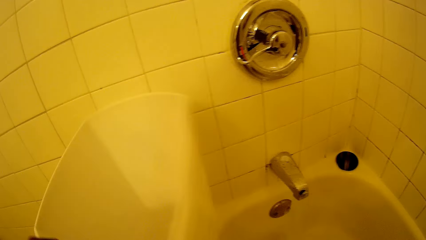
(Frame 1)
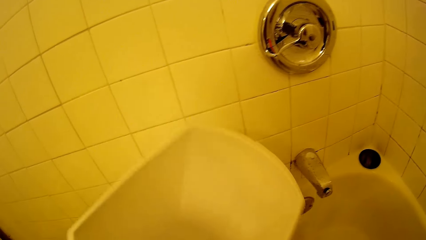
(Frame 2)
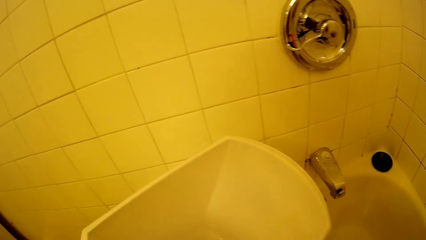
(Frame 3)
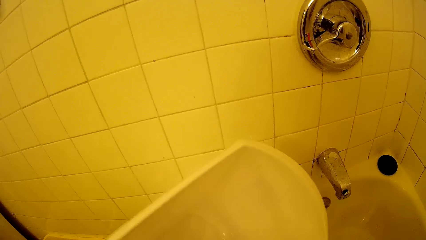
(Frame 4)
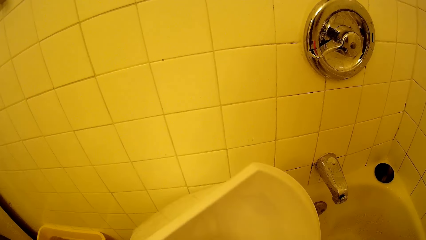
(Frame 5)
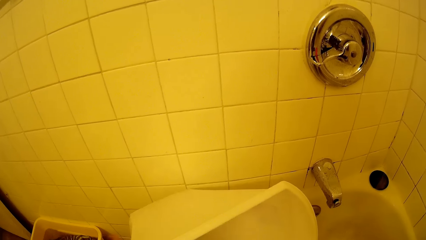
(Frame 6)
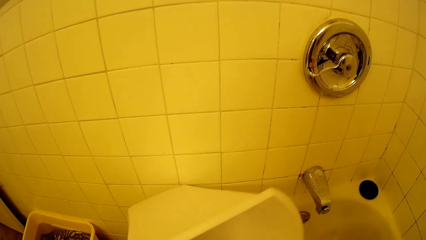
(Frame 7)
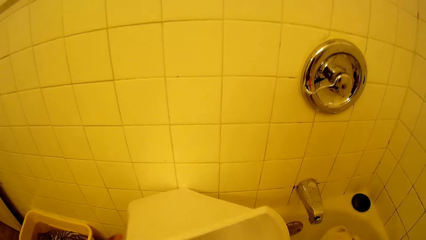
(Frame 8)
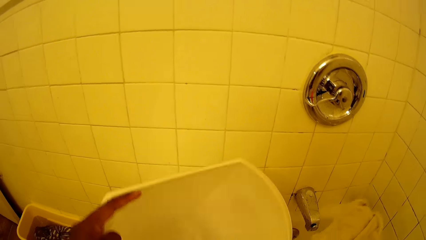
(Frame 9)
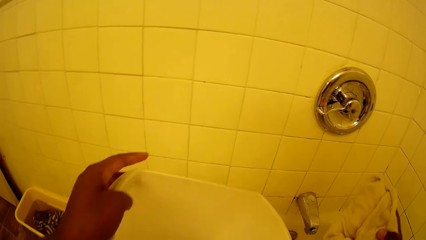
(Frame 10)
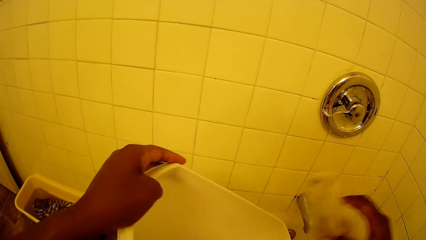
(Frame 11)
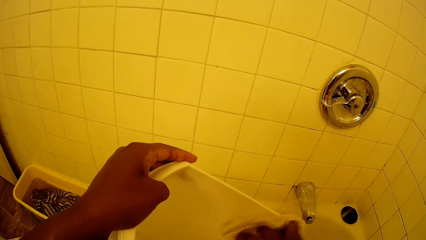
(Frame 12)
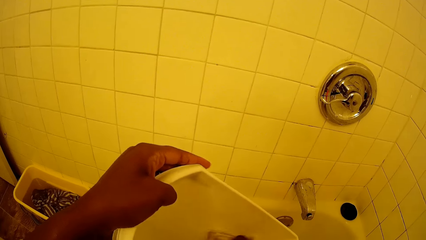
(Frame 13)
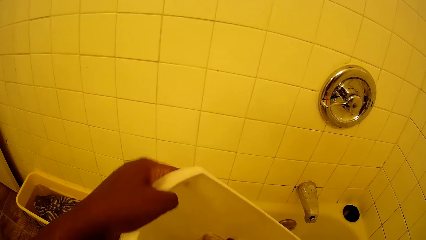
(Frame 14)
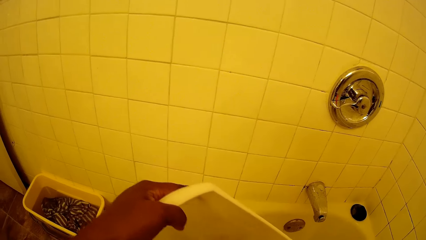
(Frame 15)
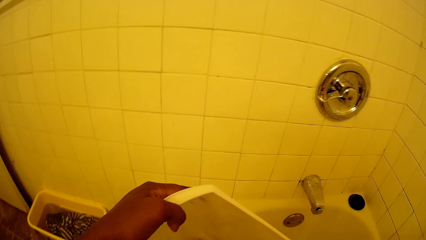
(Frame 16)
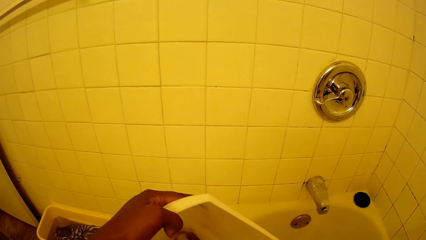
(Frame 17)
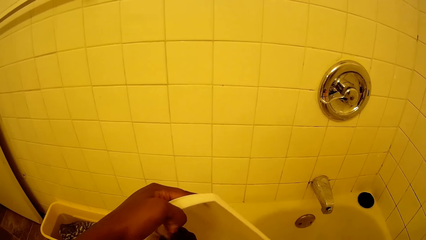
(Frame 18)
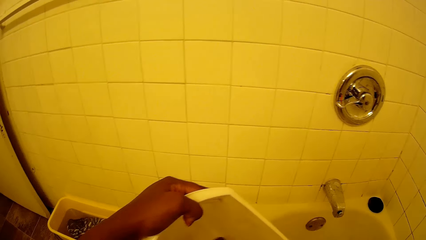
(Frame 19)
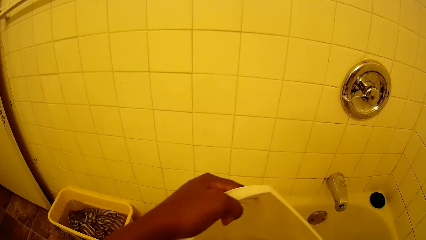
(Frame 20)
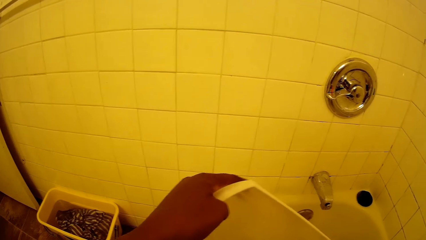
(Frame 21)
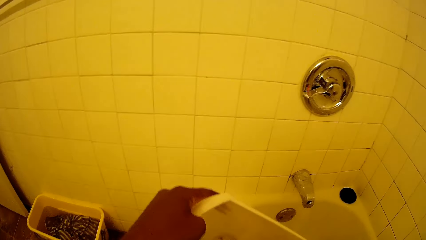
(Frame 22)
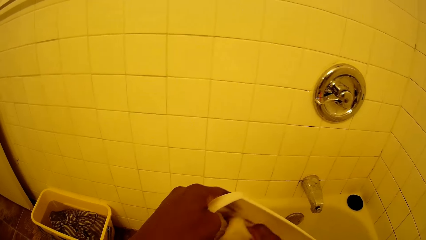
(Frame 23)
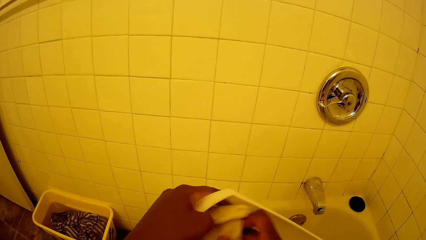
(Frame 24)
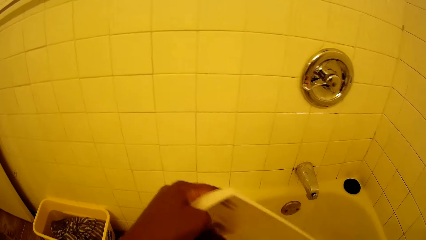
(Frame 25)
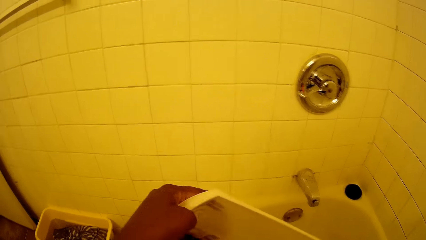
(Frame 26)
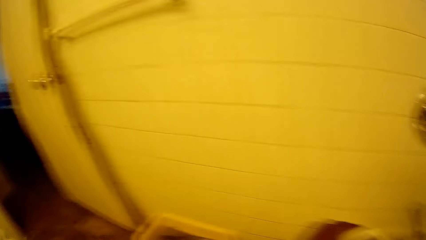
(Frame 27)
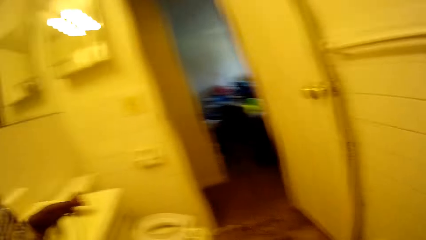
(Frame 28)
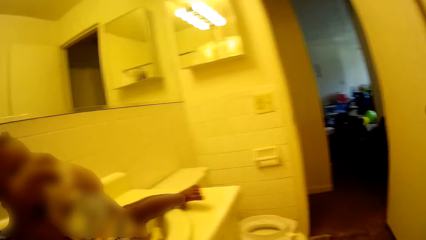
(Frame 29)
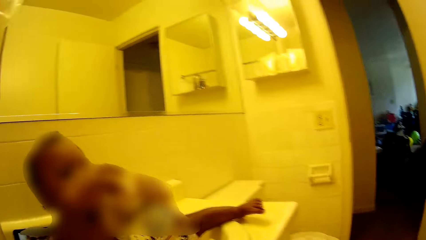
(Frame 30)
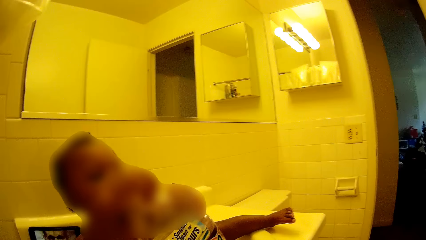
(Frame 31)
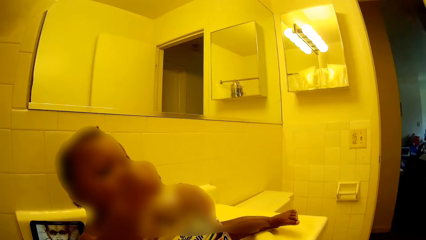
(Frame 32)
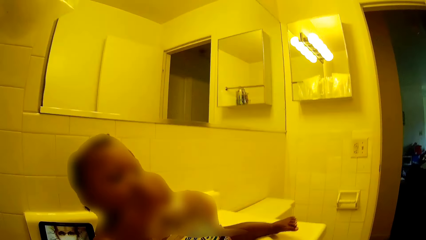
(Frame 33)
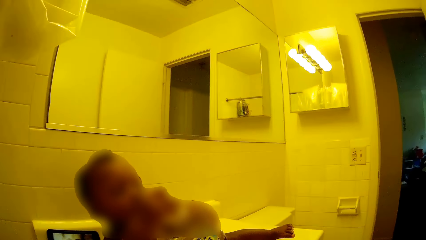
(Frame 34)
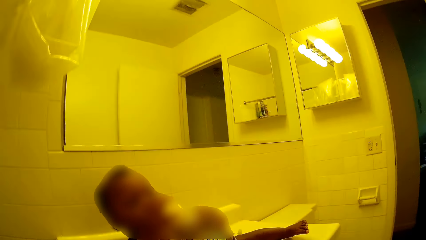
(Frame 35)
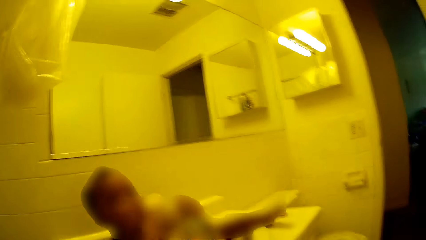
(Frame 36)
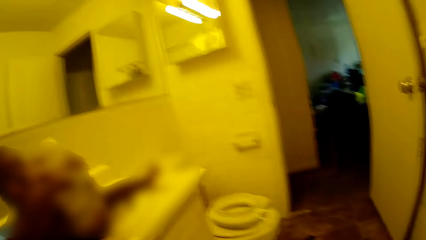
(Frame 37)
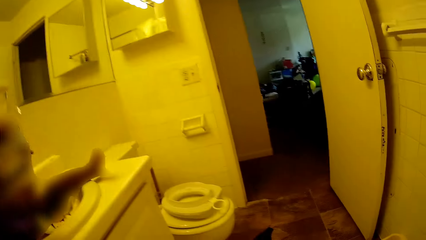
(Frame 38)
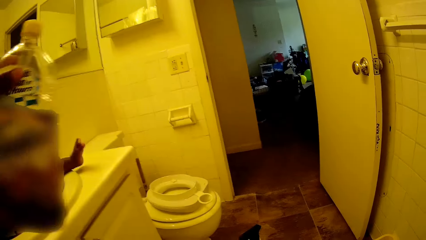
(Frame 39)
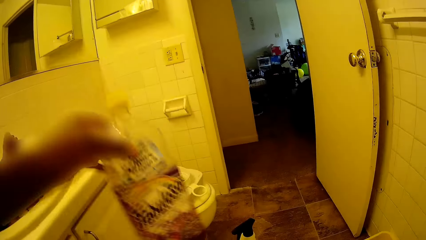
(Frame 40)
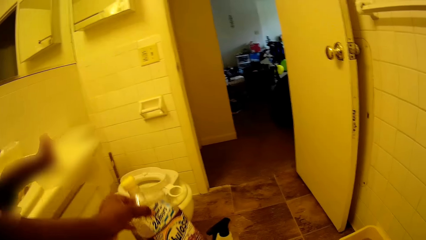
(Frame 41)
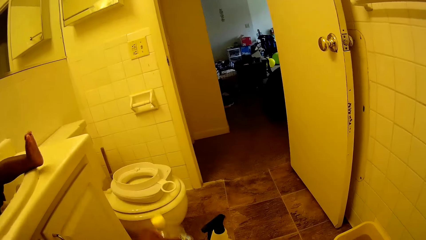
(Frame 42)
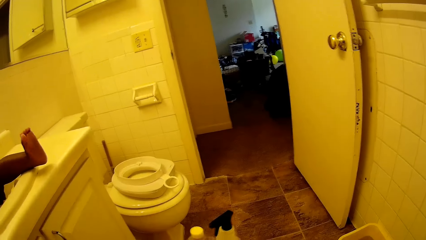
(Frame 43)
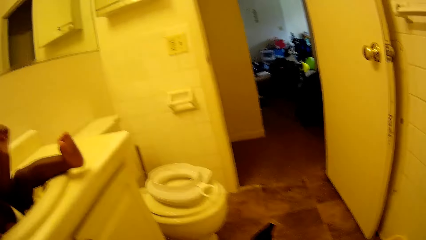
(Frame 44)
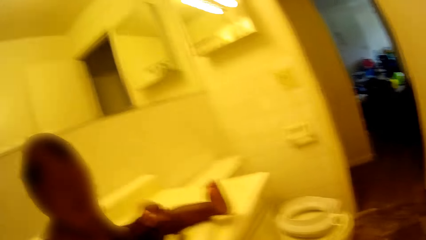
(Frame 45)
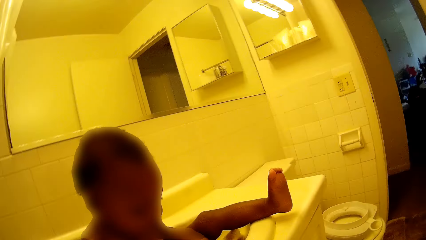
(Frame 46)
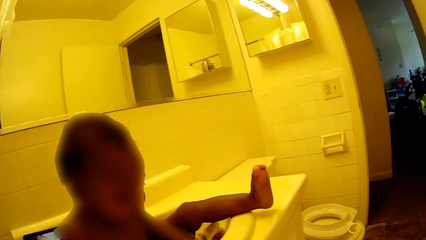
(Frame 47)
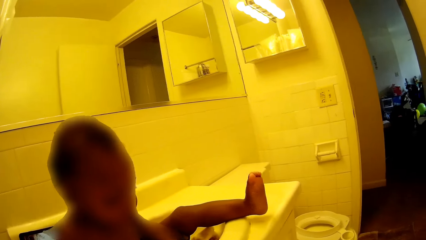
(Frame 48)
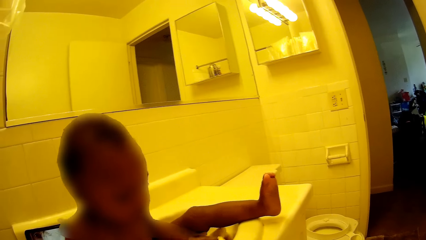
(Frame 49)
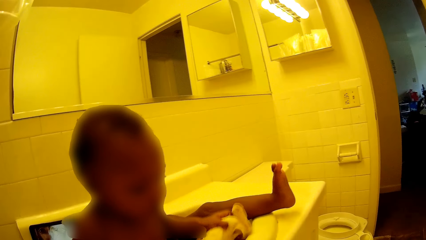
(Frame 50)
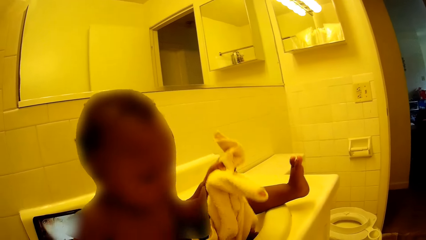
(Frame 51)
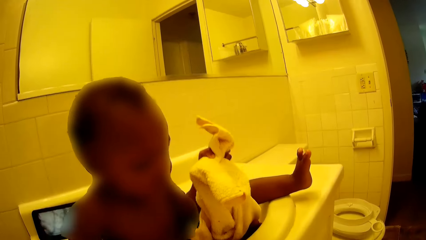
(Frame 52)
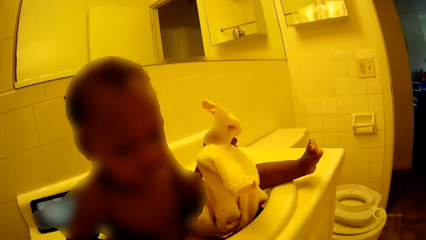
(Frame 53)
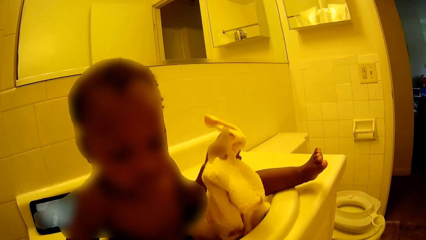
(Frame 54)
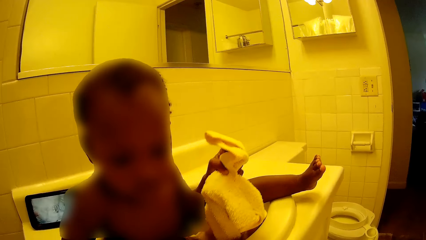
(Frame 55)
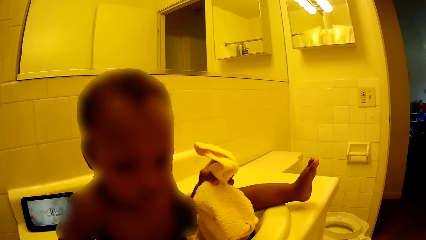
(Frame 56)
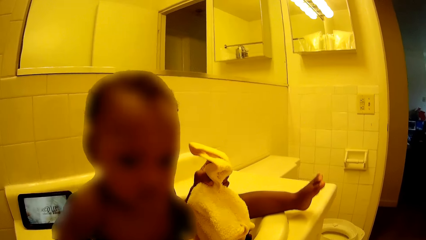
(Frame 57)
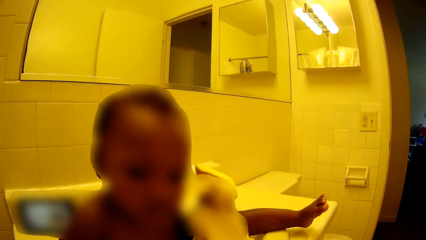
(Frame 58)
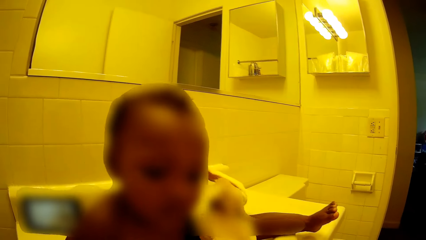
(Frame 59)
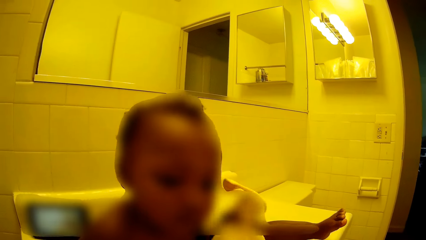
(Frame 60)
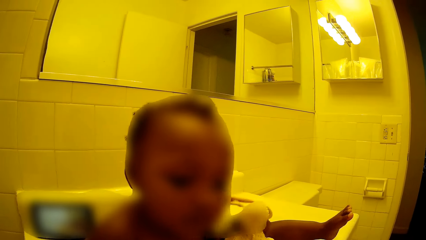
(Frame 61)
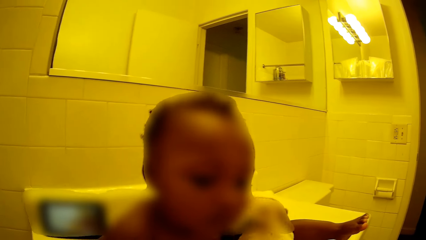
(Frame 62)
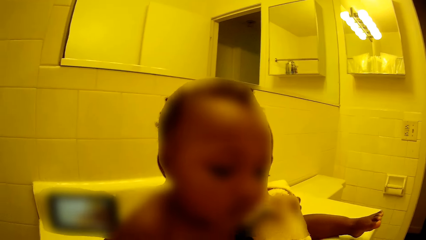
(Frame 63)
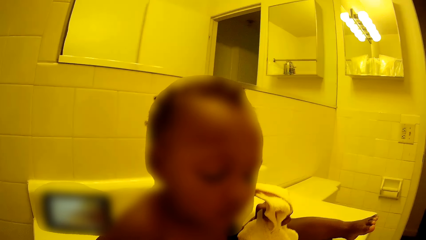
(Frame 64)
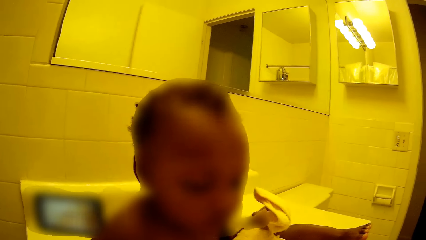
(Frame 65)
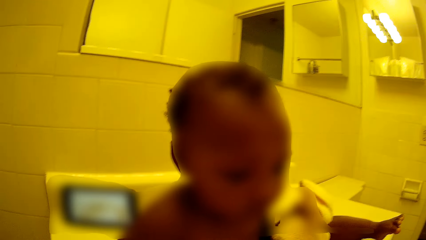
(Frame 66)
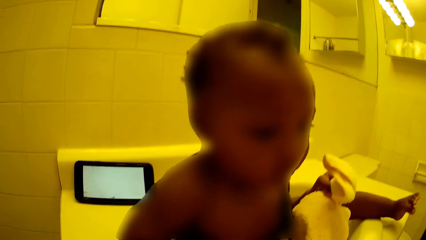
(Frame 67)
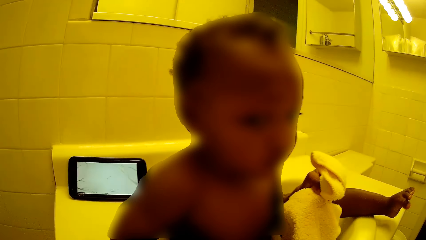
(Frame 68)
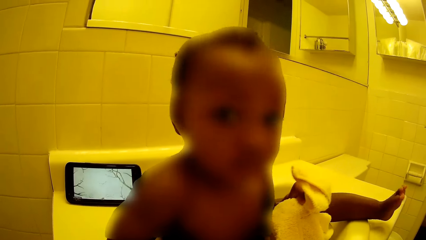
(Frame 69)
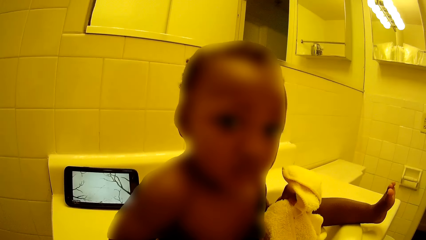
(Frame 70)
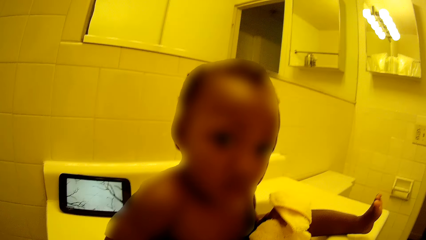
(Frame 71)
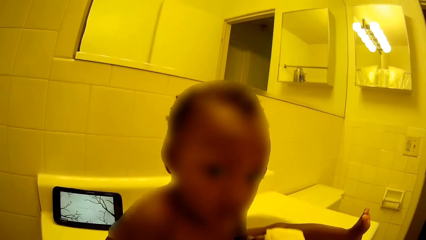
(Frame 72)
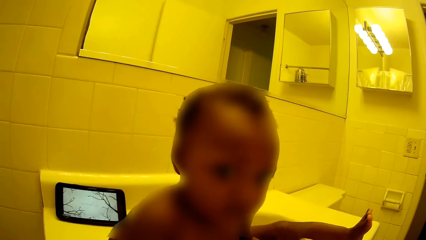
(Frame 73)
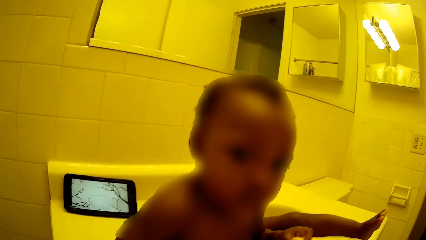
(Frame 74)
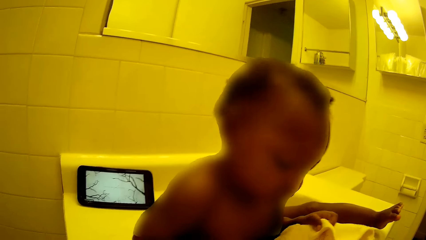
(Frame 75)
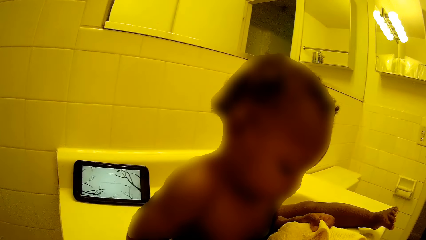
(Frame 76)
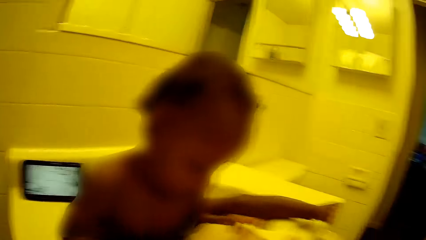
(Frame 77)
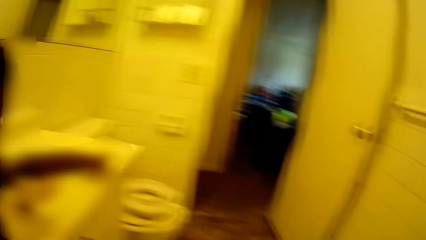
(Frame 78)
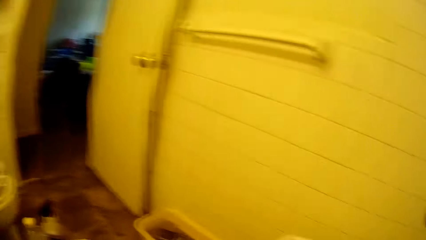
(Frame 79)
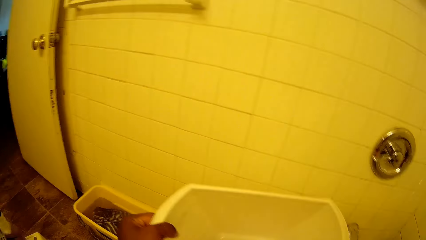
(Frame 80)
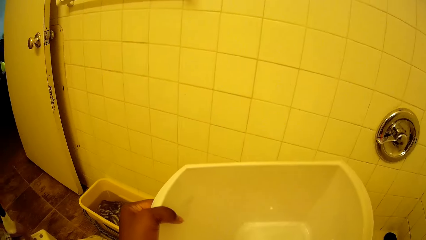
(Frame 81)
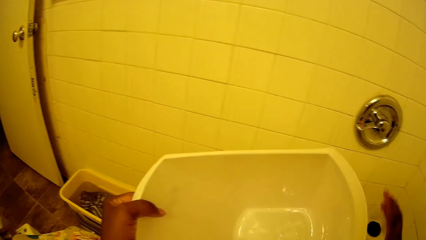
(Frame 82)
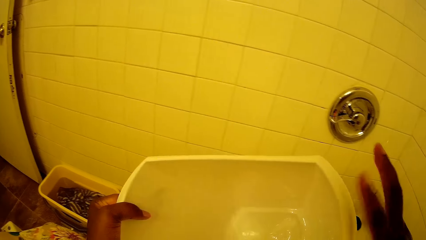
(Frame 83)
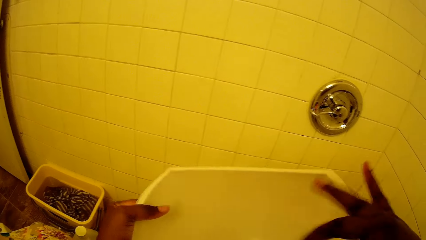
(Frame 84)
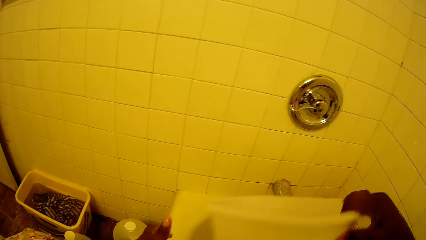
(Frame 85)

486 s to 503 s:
The baby holds the keg on the wash hand basin with both hands. The camera wearer collects the bottle from the baby with her left hand. She drops the bottle on the floor with her left hand. The baby picks the towel in the wash hand basin with her left hand.
